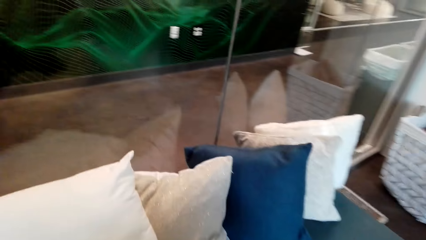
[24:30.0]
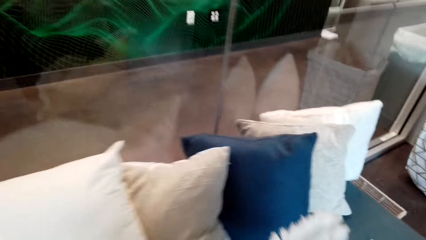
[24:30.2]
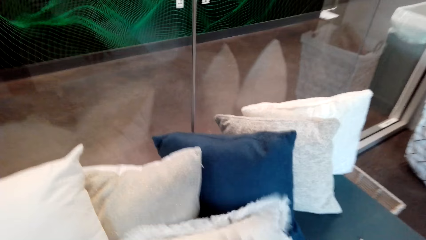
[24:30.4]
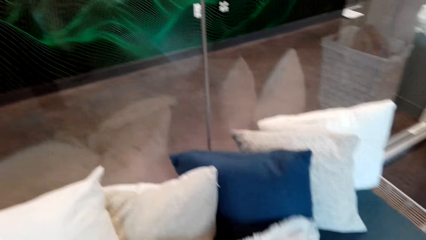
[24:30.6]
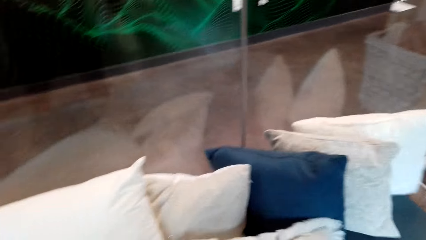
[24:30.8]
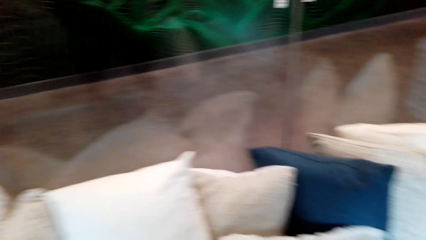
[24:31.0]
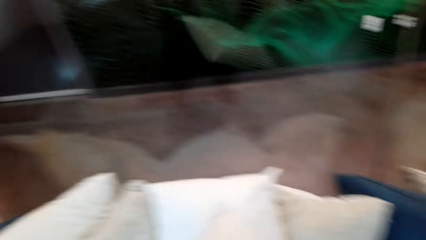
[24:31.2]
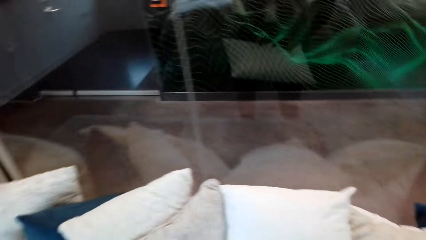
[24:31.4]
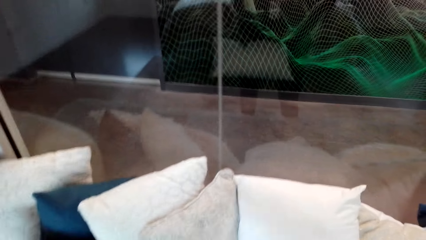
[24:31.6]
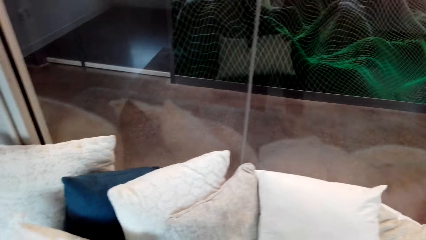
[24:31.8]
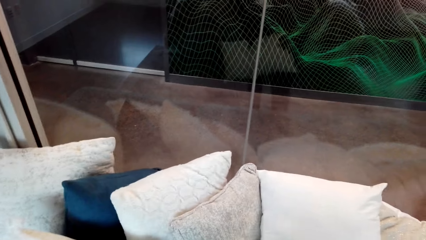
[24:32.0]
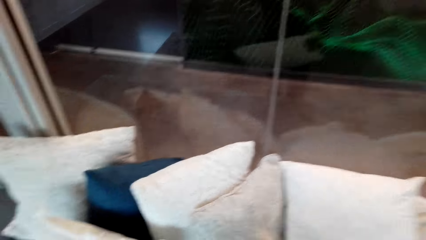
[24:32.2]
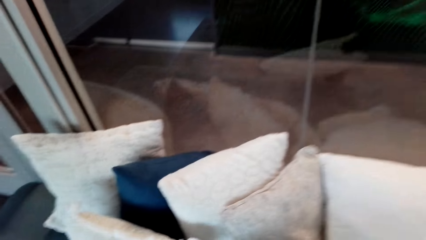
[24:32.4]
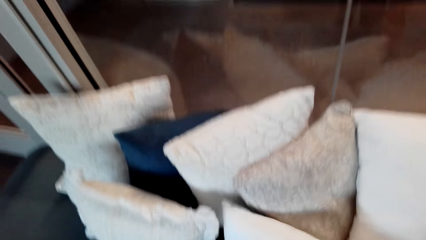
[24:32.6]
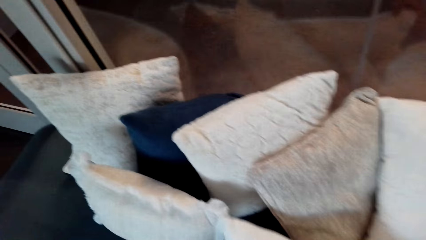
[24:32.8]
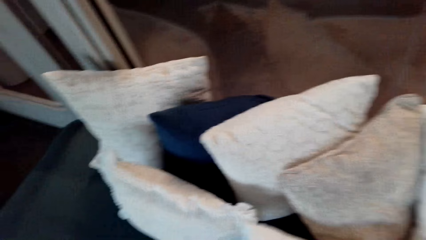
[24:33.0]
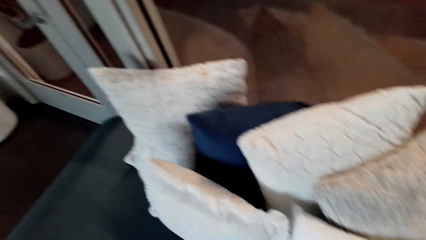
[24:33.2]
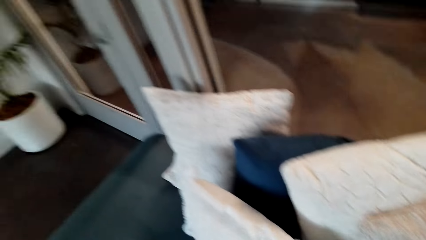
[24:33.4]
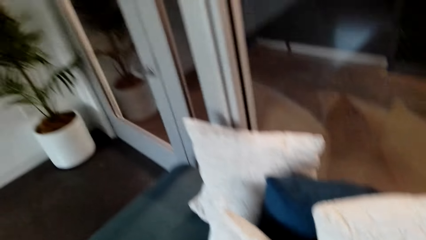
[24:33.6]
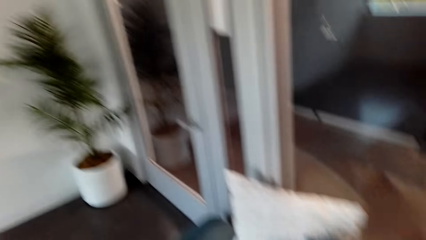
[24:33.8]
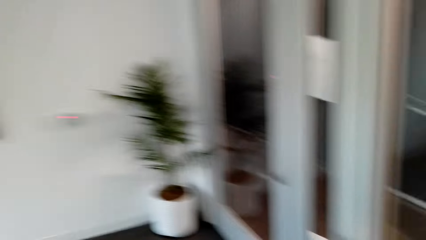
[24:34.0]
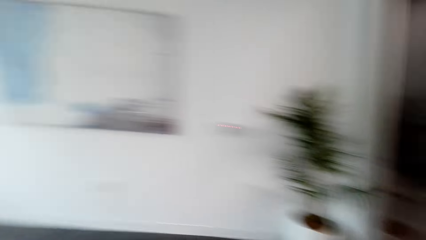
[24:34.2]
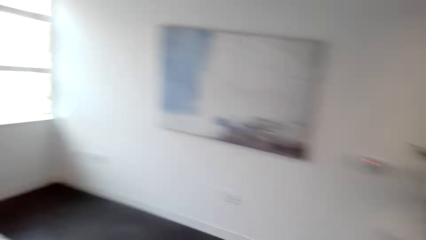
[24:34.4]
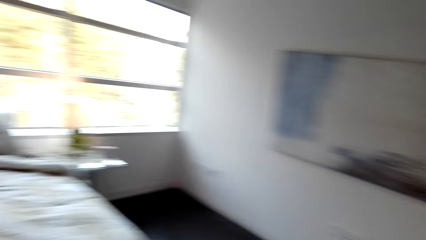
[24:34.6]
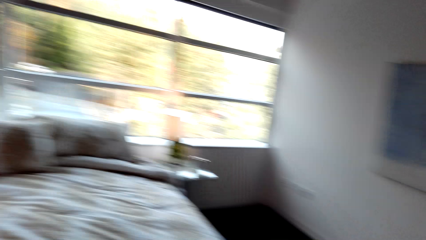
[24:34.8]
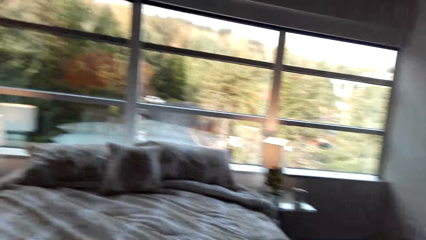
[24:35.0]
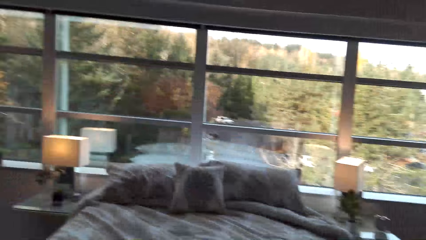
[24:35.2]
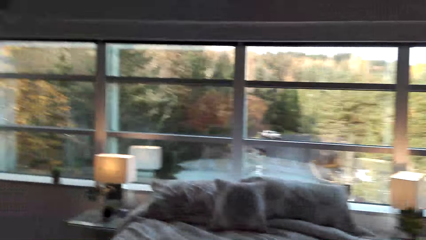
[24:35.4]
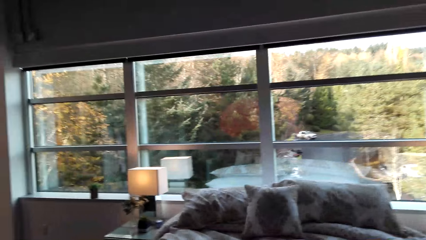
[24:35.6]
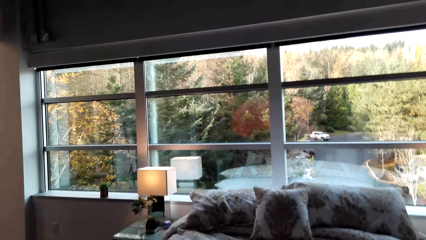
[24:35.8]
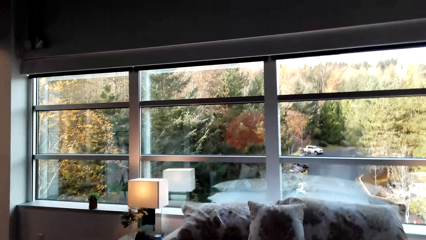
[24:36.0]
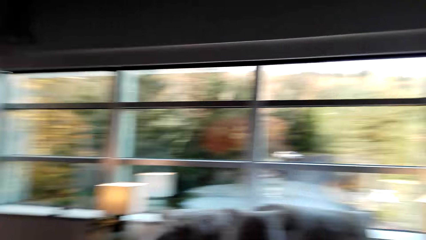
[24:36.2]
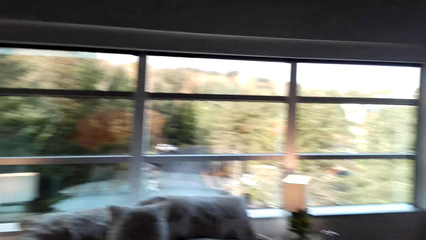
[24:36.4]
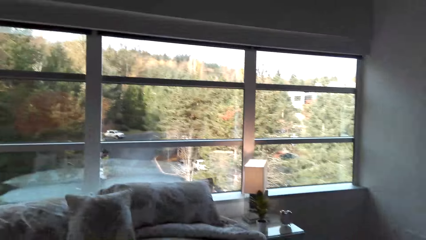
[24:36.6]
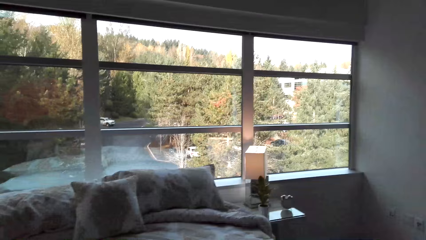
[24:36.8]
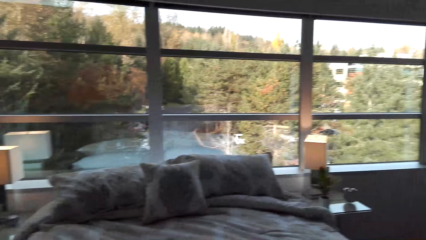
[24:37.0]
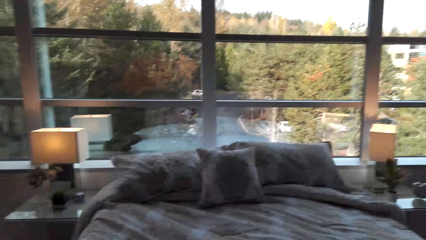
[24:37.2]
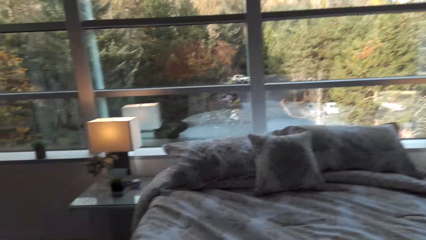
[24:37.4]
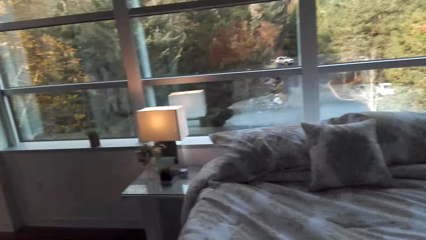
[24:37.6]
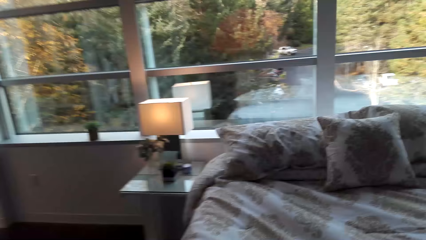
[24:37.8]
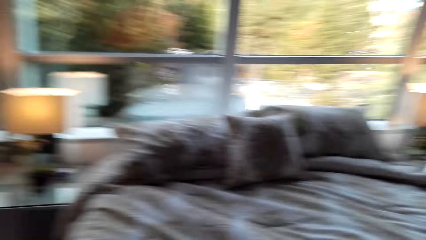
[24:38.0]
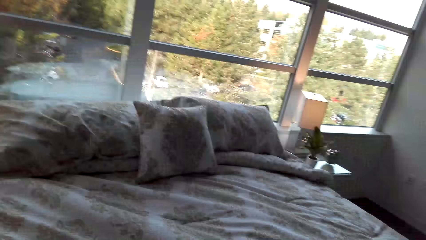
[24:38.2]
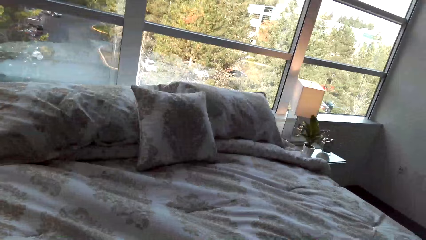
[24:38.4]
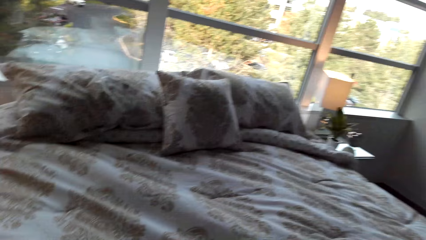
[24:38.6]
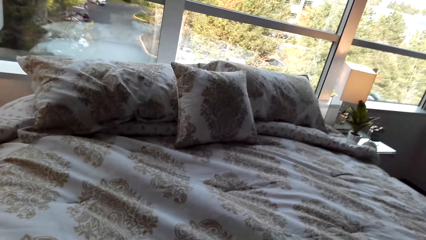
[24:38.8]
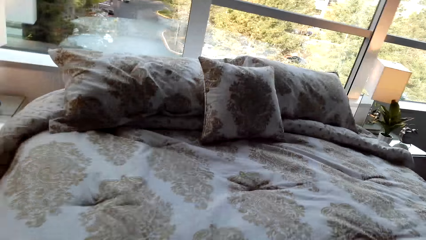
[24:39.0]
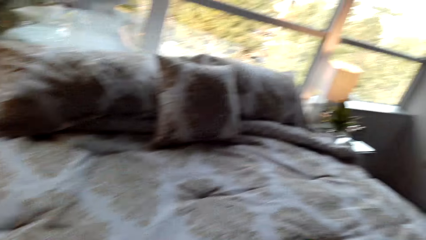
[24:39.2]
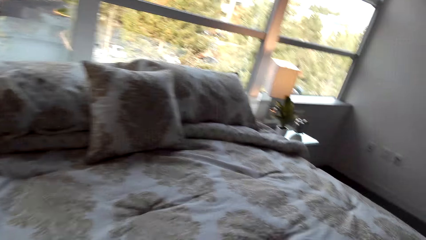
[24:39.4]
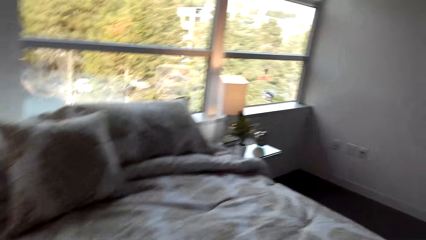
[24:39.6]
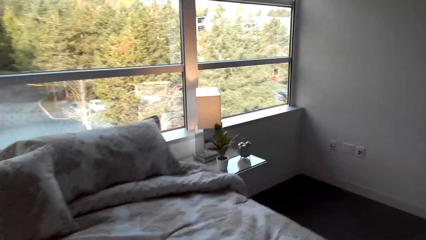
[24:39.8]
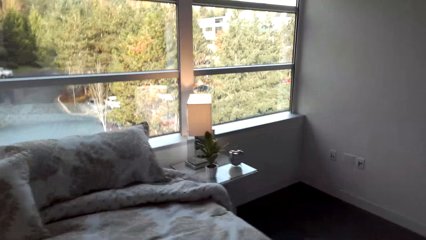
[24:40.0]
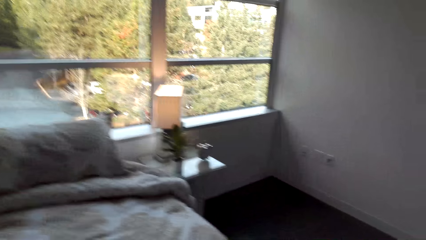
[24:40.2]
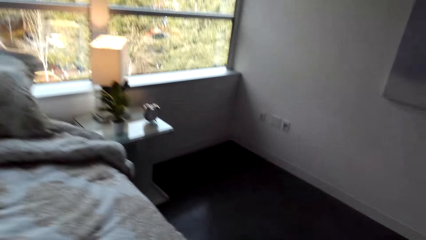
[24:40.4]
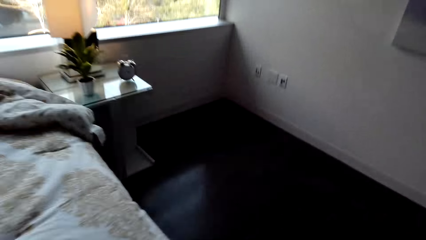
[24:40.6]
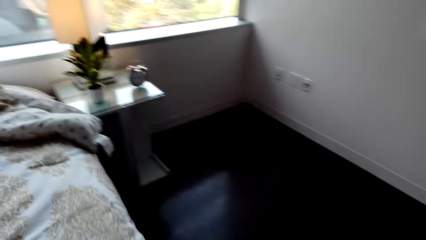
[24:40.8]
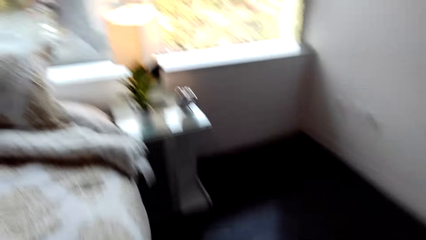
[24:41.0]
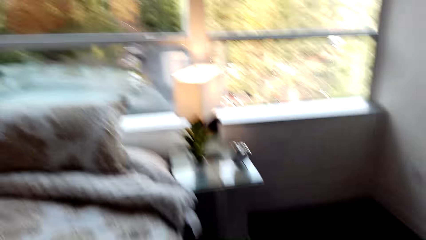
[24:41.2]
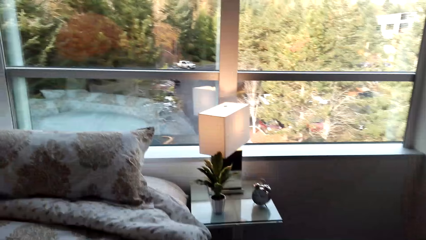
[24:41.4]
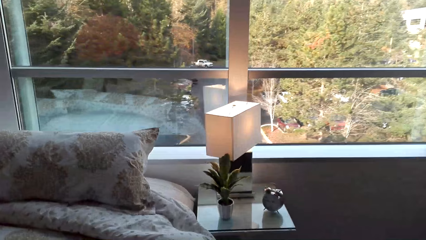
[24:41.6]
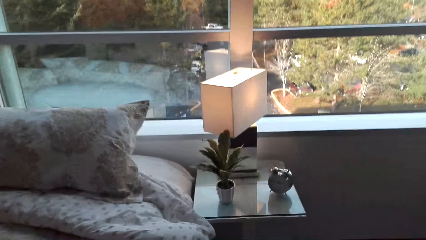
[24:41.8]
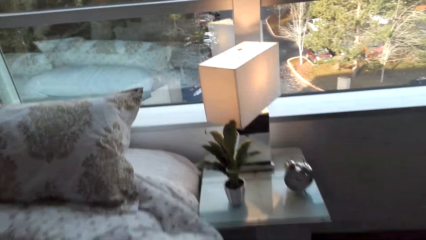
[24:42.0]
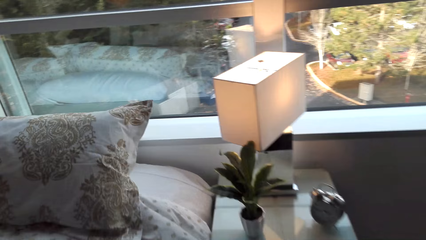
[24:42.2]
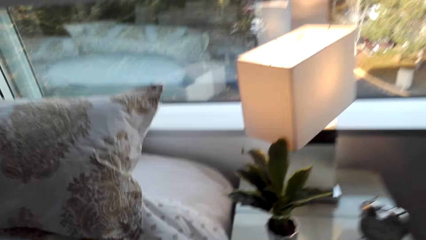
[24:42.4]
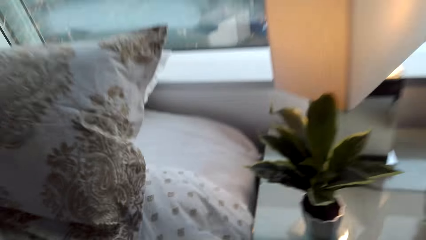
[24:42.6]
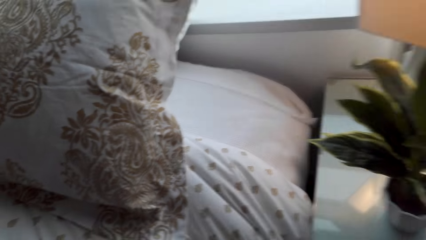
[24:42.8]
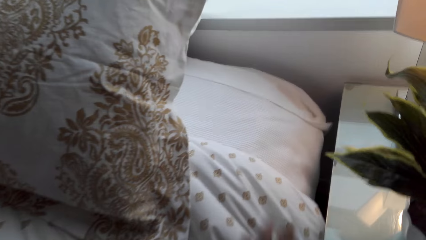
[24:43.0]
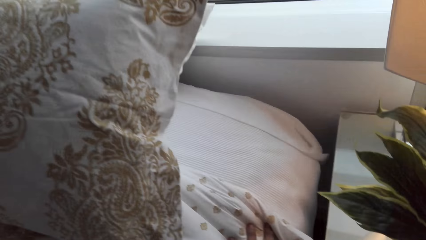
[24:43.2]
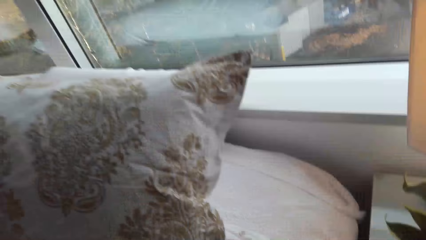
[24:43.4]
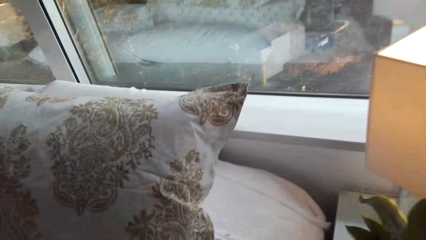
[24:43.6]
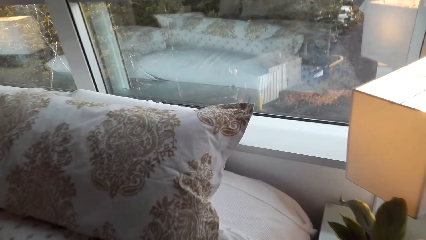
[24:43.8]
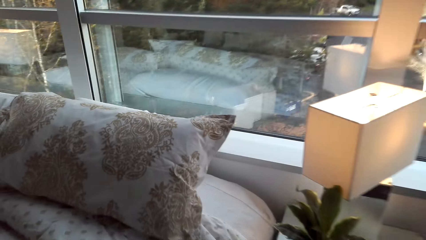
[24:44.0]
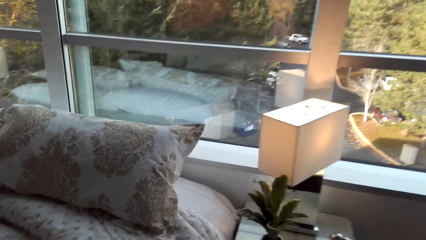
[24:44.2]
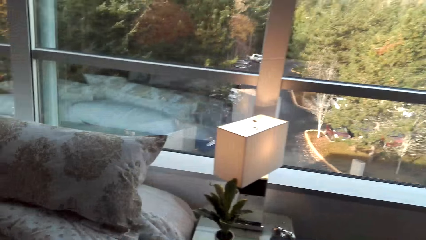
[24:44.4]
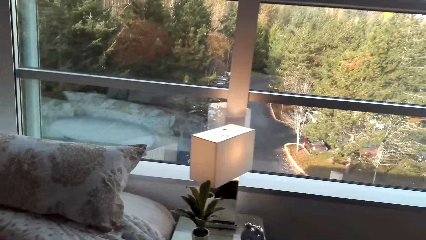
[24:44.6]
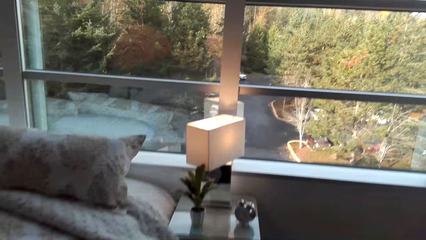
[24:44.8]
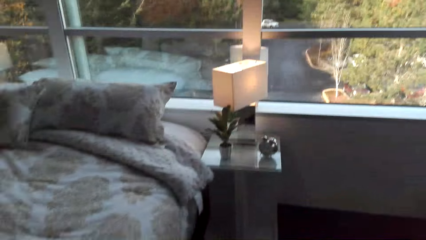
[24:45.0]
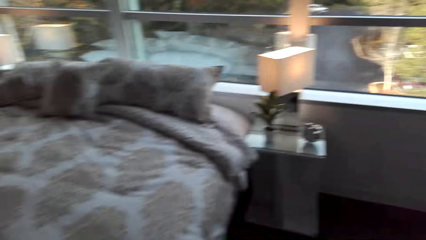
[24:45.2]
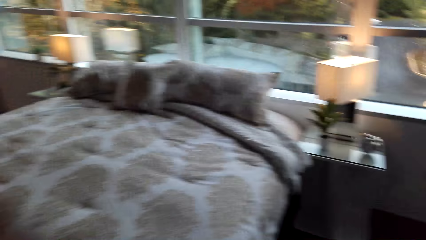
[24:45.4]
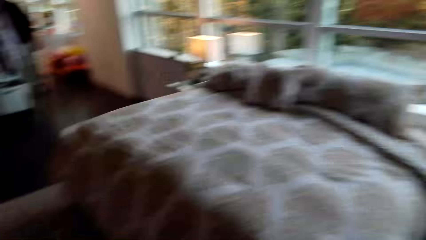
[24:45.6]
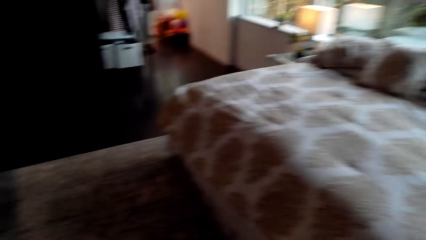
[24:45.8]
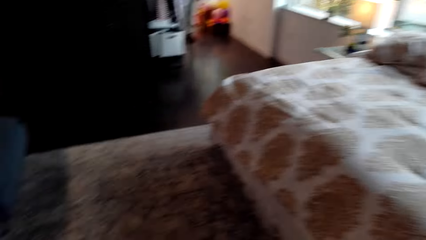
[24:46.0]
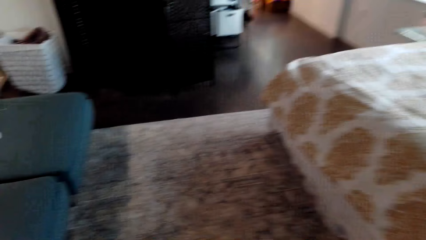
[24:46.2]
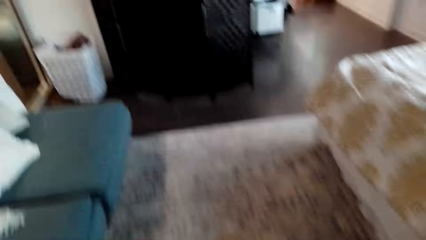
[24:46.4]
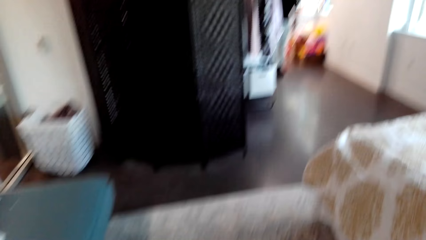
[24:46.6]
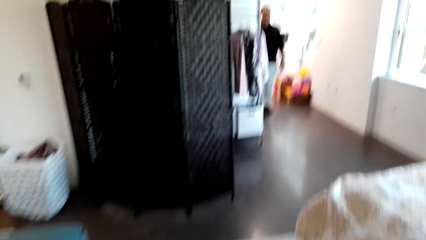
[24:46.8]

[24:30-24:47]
The camera wearer walks around. They make the bed.
